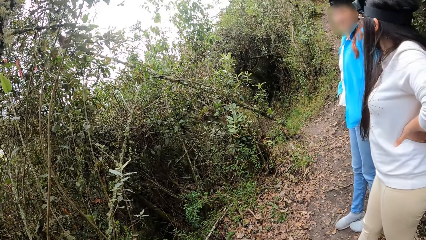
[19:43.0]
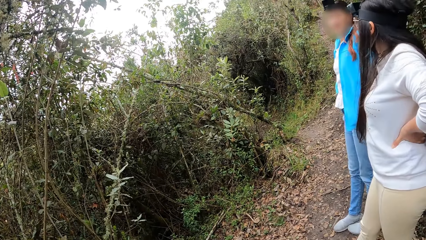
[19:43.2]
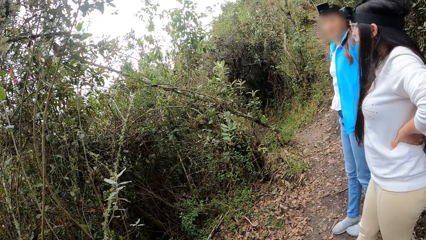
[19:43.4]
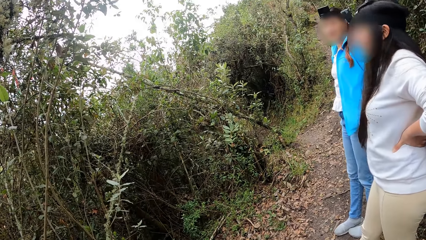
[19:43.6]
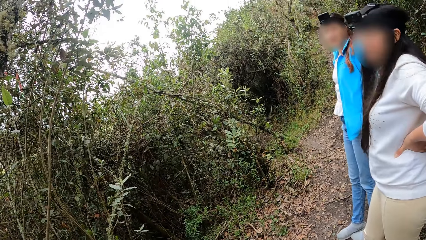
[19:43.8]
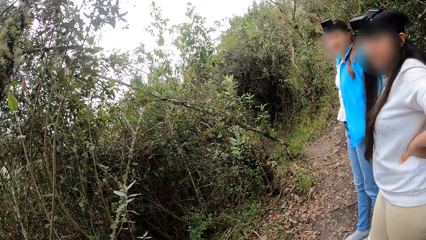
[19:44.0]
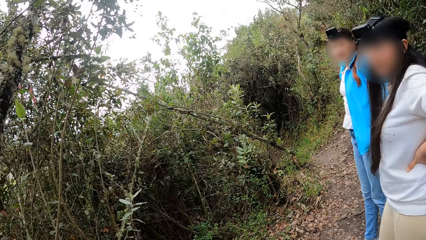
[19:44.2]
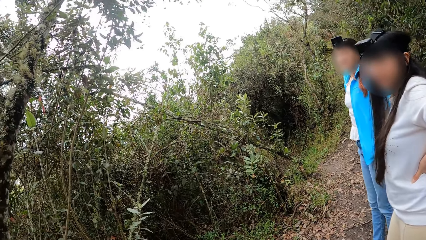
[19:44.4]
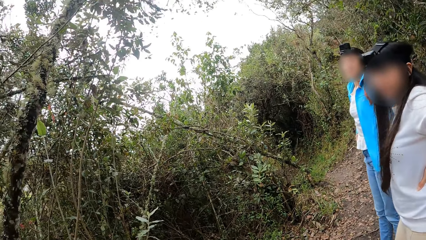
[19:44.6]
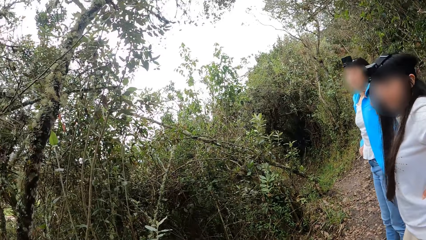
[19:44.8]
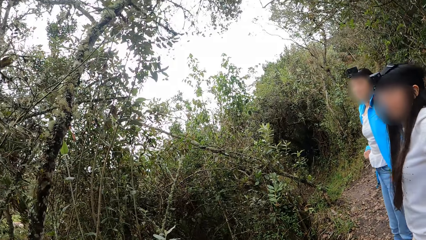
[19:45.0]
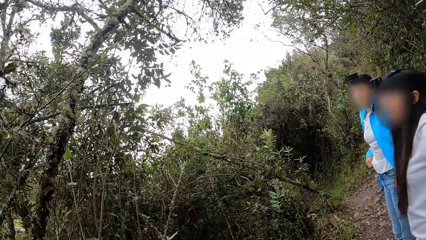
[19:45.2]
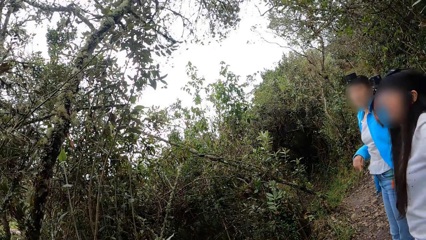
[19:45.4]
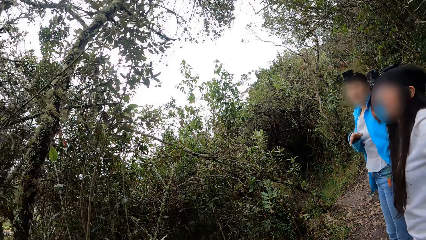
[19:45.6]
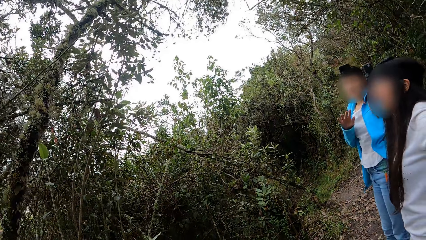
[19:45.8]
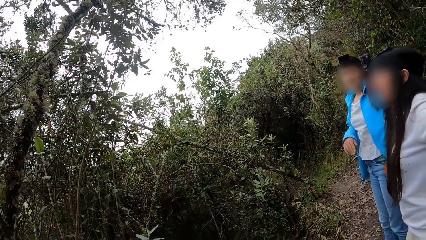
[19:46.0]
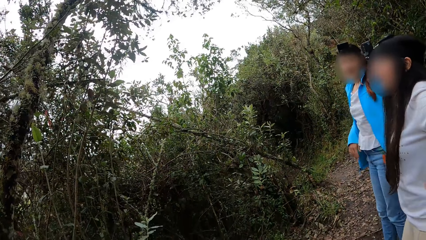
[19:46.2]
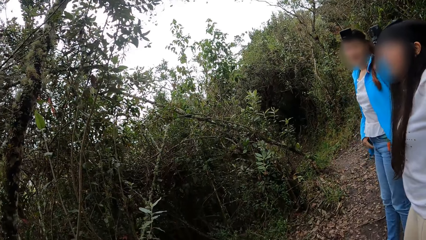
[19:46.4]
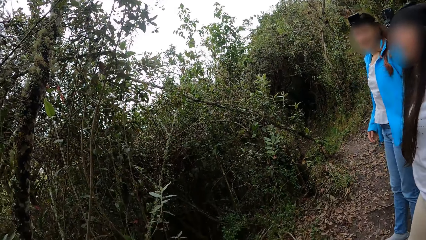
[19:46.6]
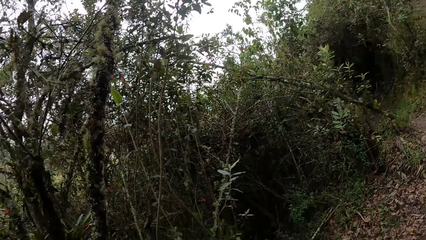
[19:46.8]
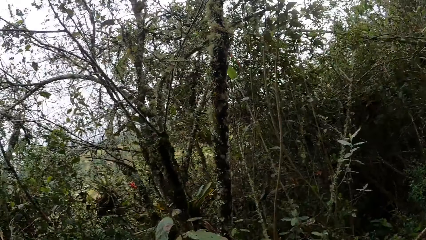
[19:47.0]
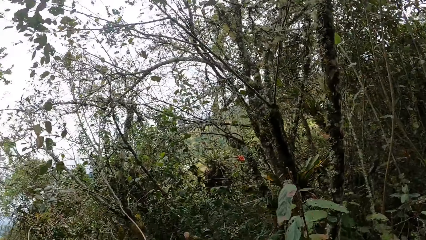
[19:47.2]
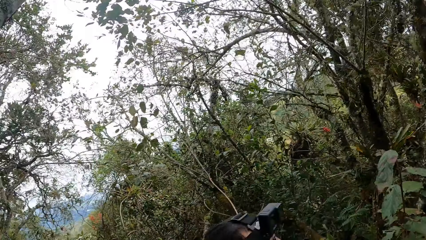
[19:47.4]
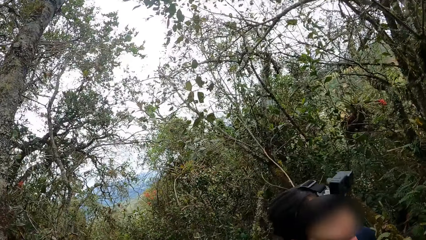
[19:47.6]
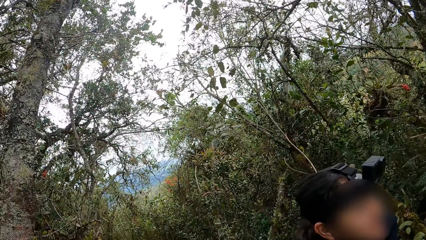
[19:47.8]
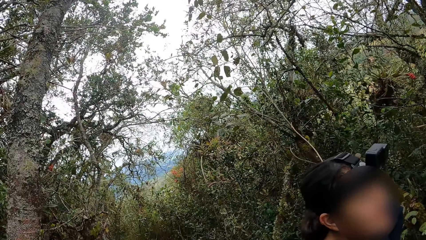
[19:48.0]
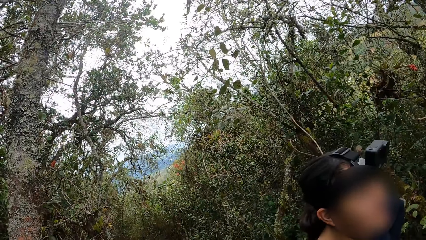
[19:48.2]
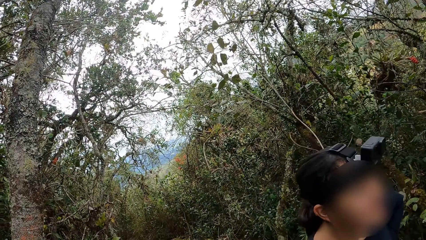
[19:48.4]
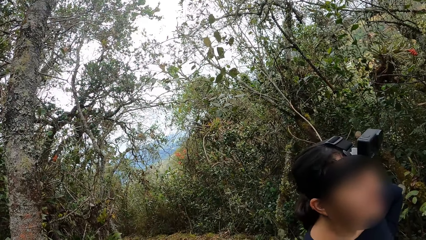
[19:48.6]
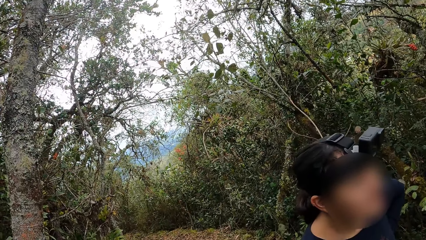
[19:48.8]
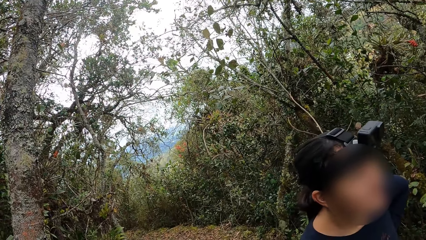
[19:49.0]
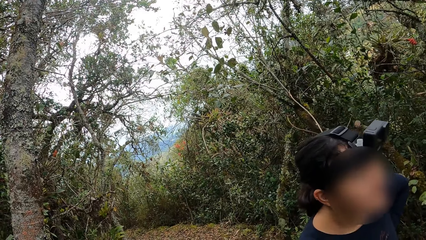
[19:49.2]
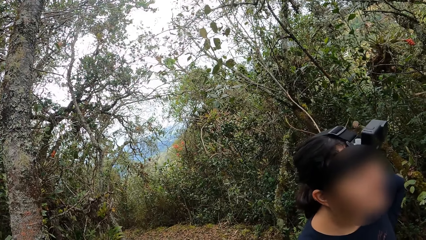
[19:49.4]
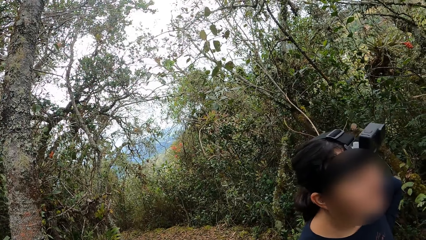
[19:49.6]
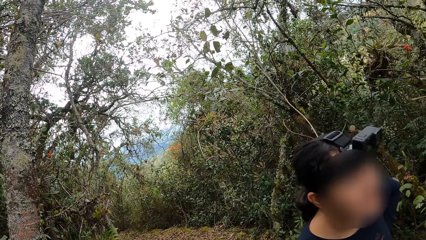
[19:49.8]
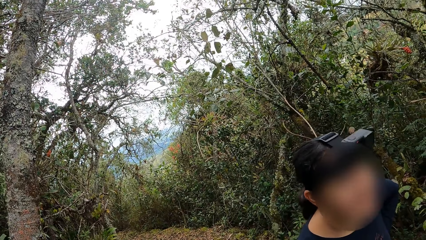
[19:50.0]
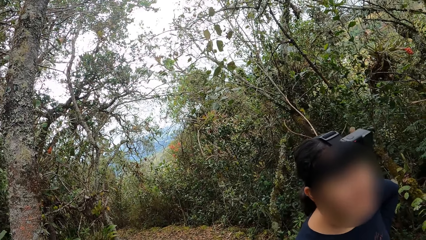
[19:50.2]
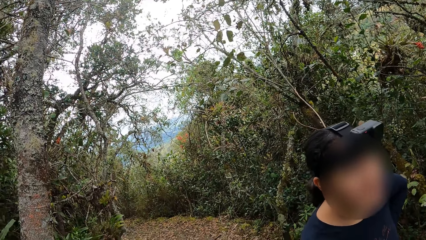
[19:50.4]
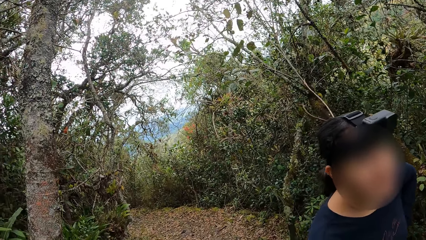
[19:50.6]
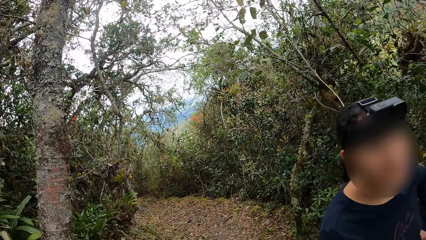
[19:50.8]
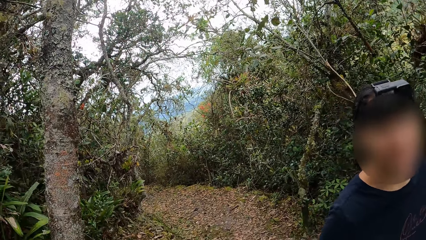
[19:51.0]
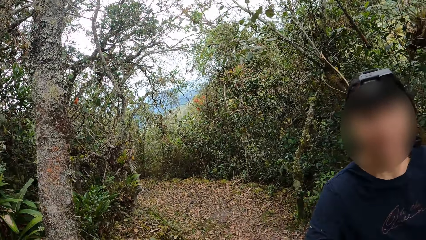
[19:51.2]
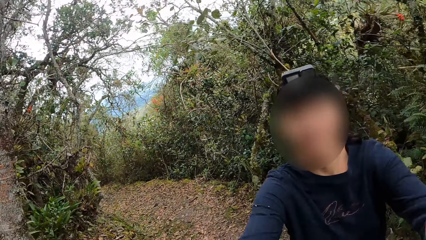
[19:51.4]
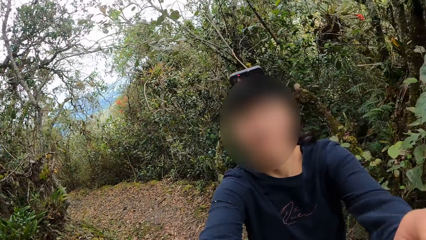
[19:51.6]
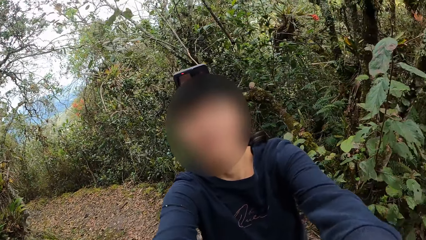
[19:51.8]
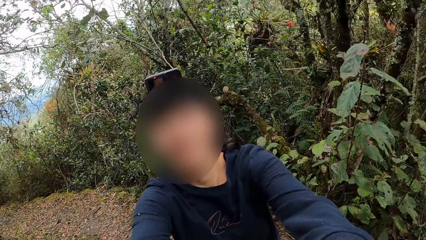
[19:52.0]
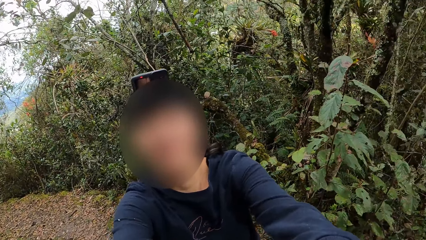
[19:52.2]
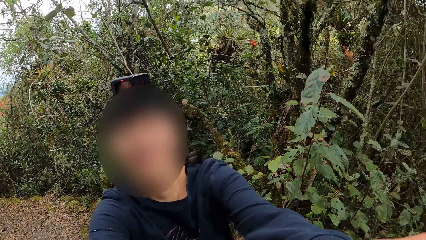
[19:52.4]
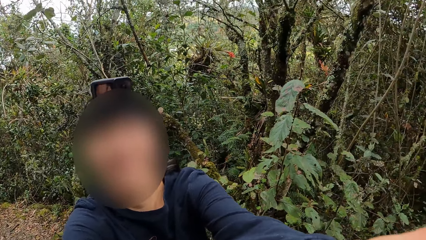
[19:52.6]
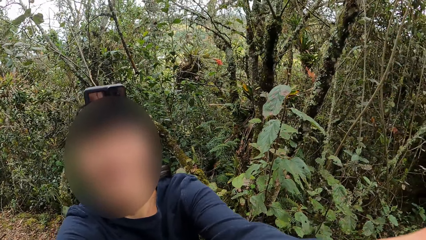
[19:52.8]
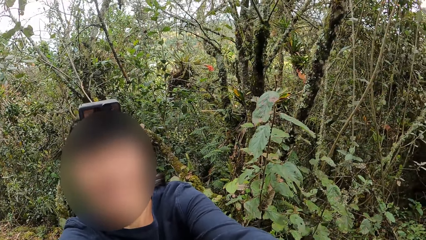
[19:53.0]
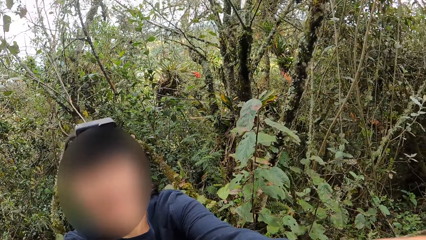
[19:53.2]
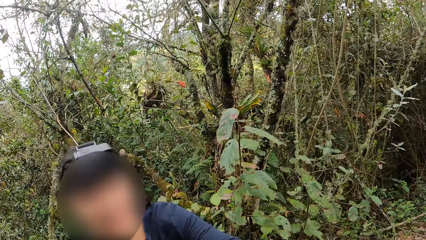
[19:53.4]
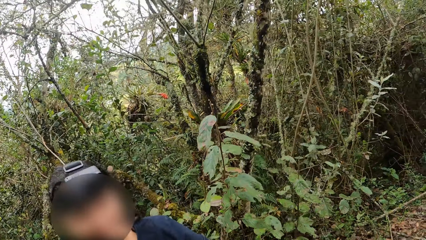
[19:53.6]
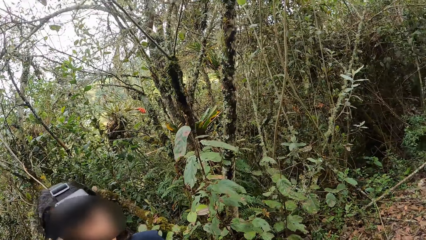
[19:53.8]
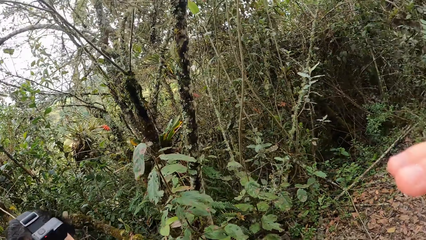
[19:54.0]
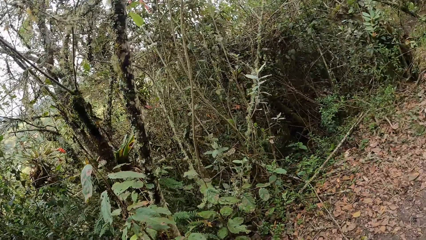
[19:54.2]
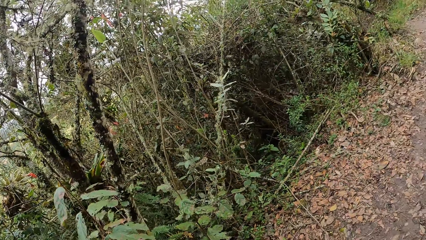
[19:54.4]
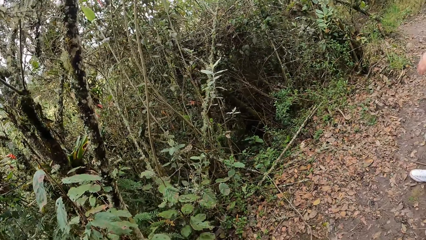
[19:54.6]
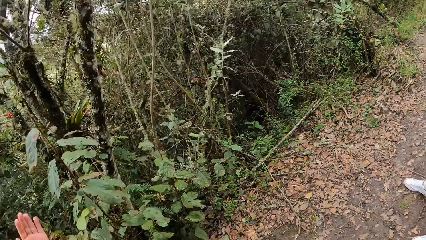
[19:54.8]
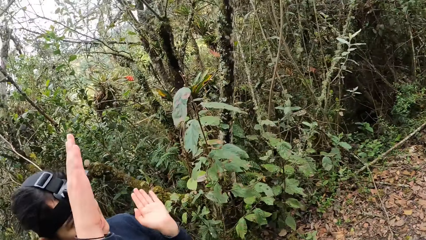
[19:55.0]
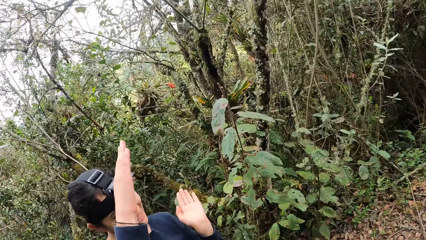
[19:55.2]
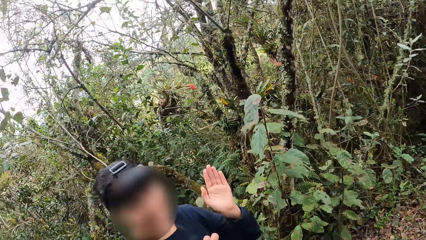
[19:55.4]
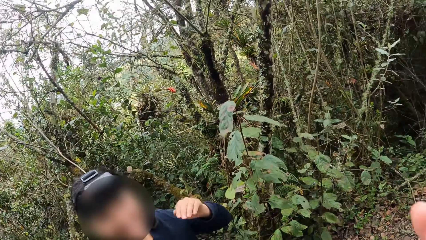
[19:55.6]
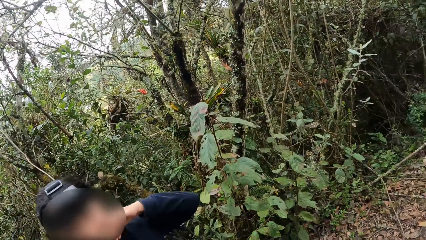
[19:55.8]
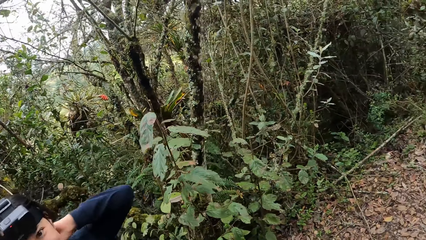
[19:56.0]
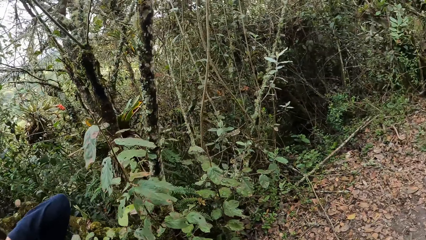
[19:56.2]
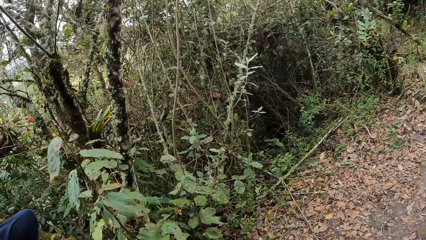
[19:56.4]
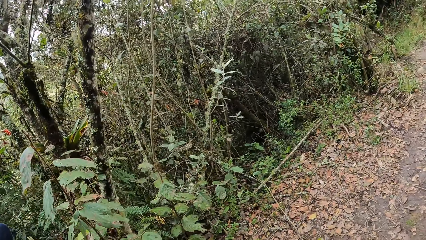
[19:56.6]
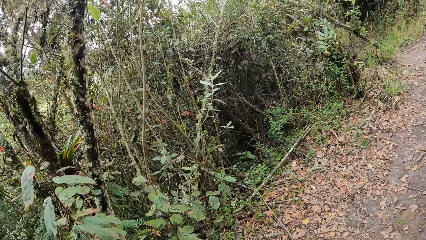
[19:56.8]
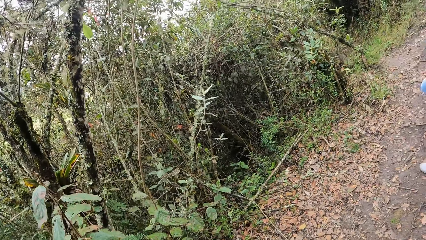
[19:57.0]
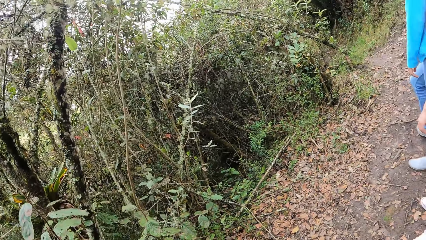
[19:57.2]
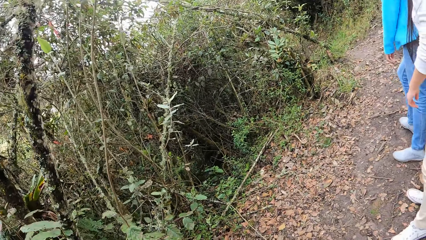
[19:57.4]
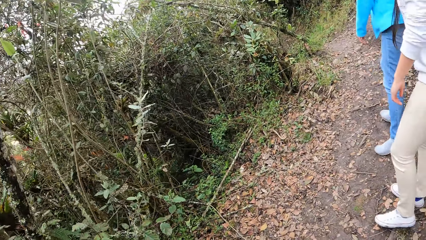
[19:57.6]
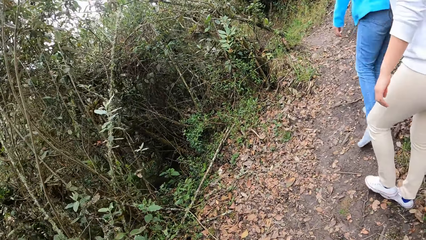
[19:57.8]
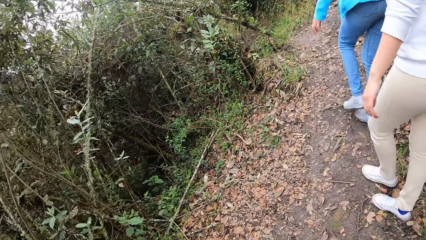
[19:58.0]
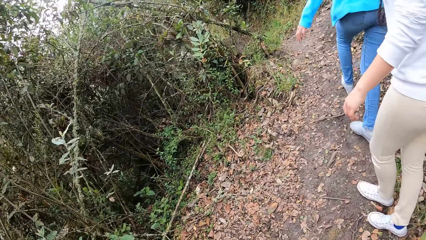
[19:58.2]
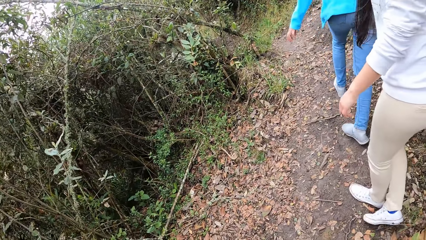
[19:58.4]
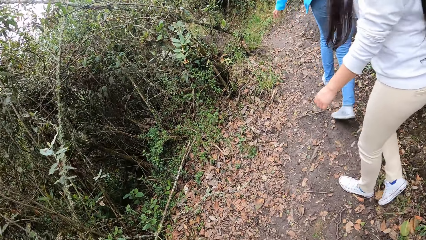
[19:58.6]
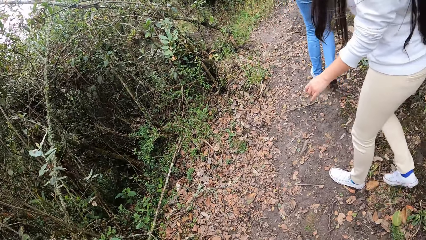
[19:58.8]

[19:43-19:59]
The camera wearer talks to a woman. The woman touches the camera wearer with her hands.
